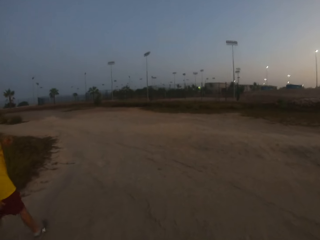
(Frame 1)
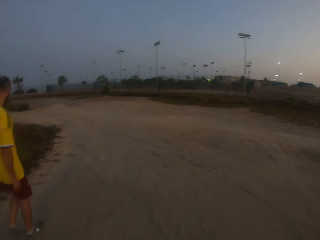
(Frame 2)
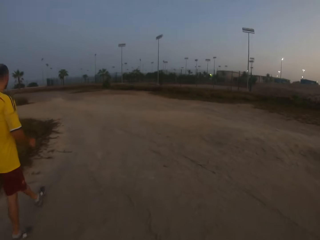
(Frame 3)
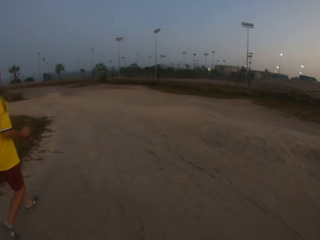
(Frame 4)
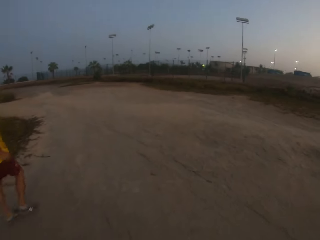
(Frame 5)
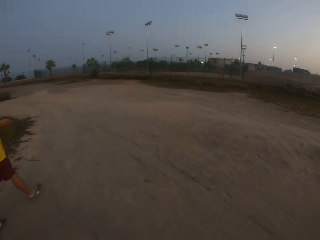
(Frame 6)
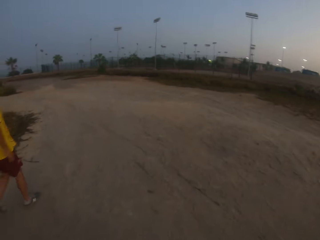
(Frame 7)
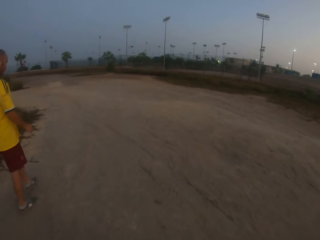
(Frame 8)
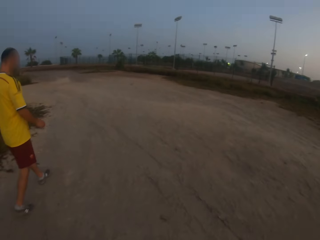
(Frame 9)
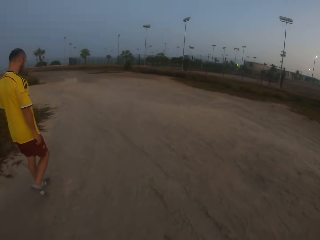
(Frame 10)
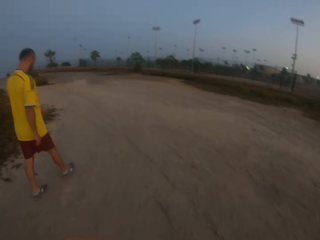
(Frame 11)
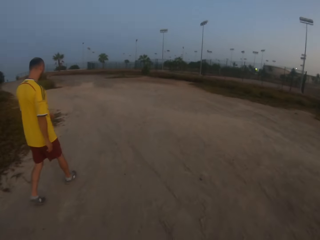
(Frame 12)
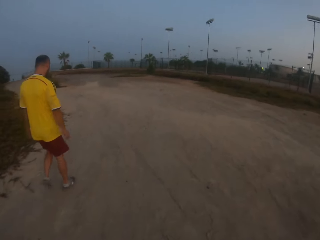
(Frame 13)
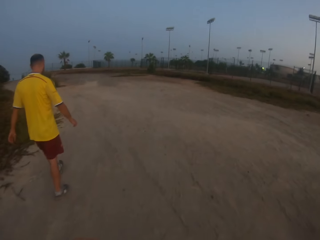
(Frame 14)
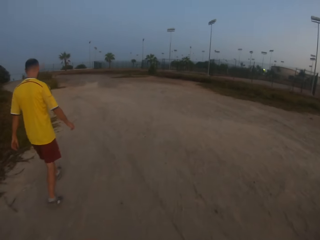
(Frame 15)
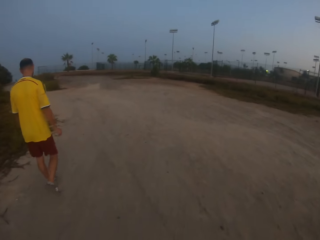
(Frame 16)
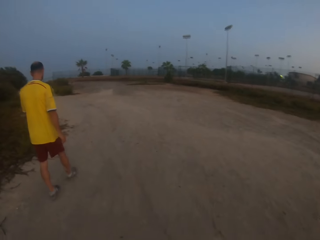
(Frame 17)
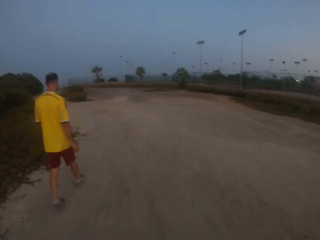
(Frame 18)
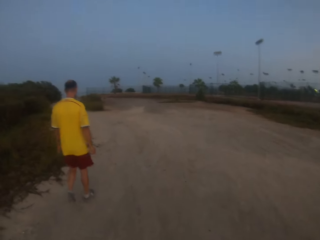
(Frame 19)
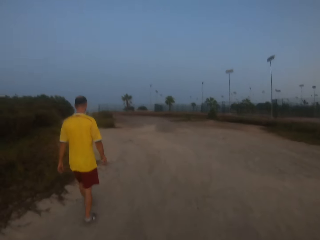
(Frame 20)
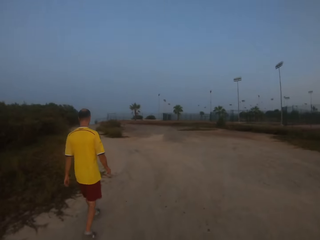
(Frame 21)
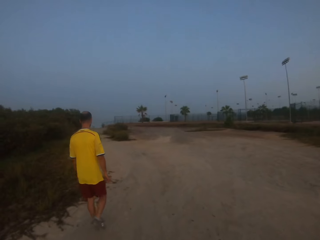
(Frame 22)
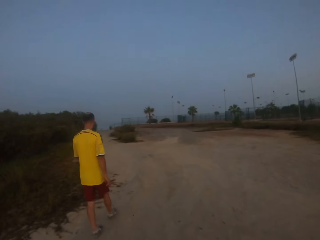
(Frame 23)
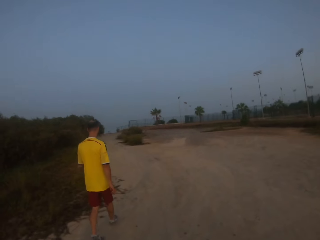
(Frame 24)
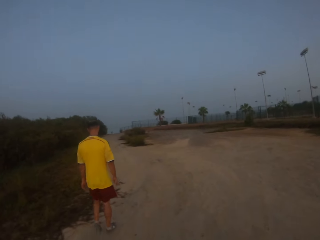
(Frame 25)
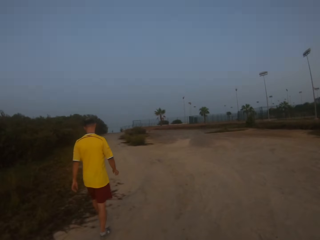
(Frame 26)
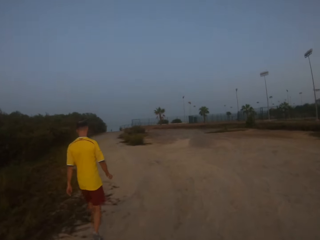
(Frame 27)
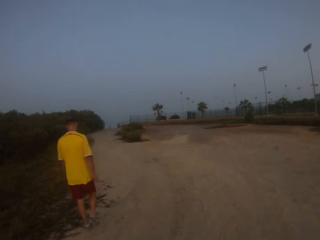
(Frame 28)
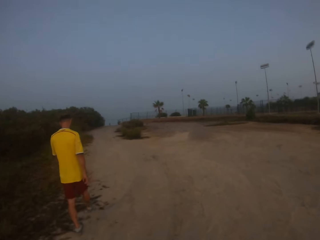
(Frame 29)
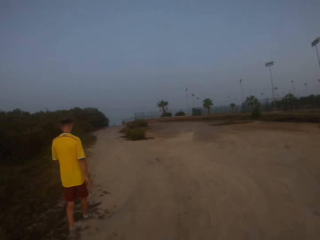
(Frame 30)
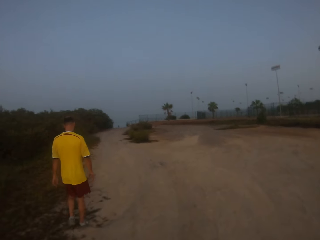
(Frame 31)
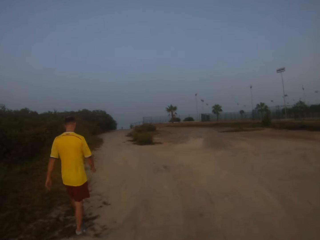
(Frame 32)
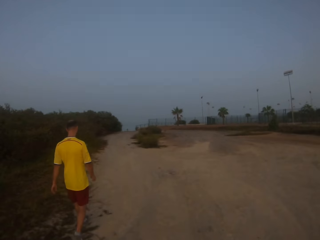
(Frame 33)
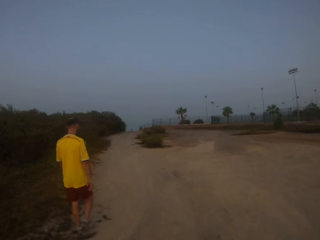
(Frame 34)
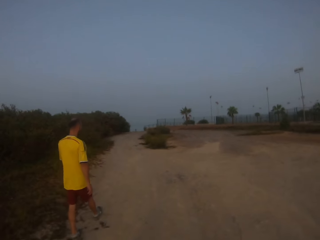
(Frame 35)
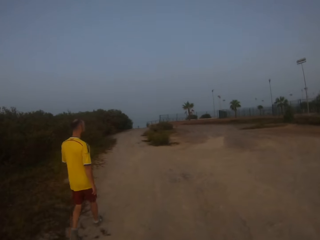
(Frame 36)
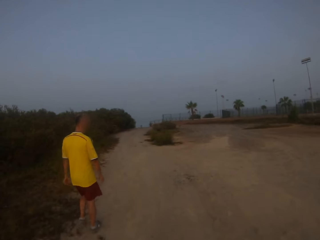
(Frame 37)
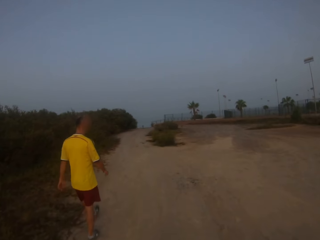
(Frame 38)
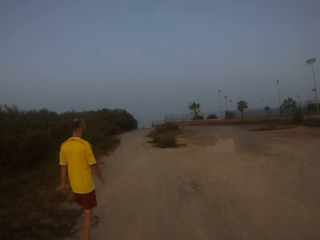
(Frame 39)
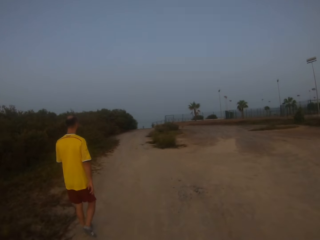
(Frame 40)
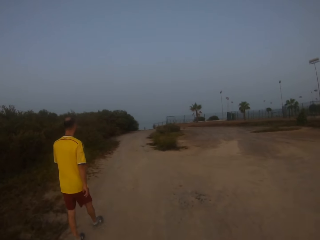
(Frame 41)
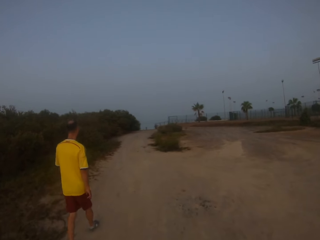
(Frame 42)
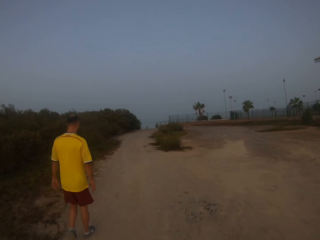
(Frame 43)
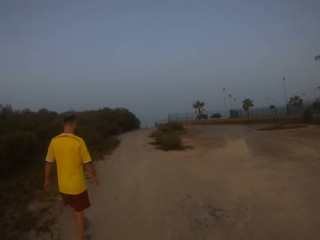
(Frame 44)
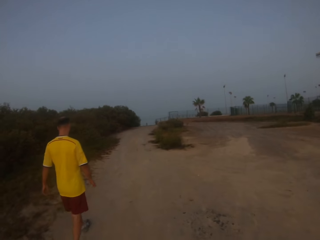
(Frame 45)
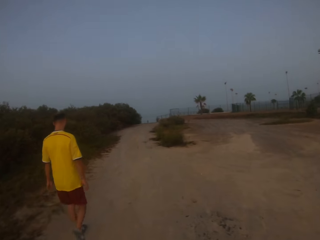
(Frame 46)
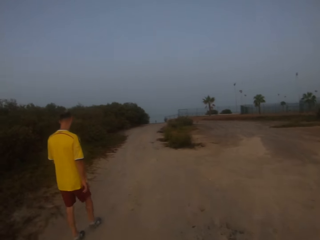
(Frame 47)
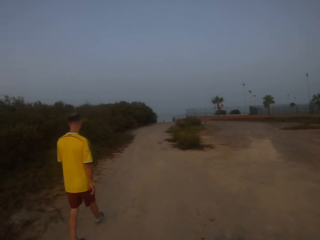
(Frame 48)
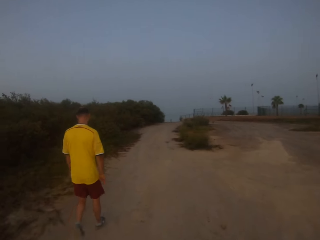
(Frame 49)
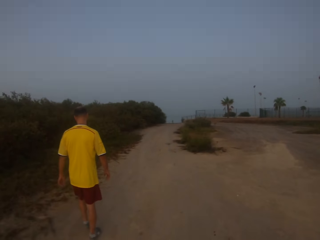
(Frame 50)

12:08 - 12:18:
A man walks on the road. The camera wearer interacts with the man.

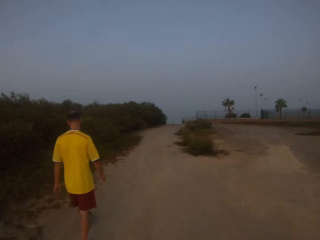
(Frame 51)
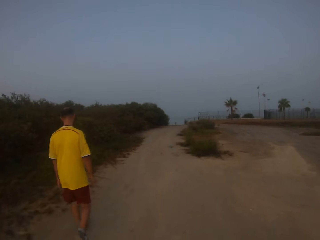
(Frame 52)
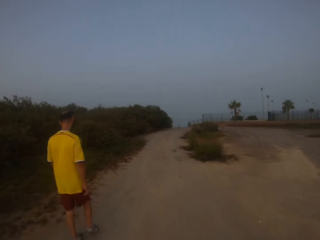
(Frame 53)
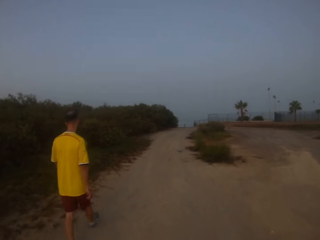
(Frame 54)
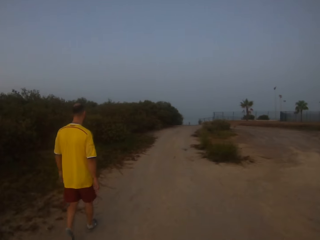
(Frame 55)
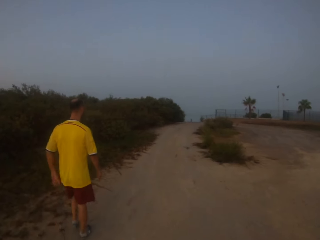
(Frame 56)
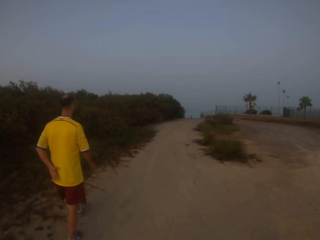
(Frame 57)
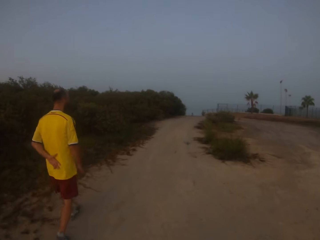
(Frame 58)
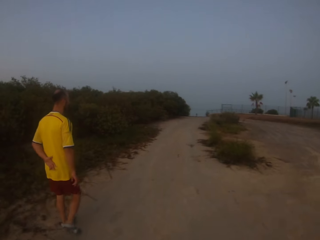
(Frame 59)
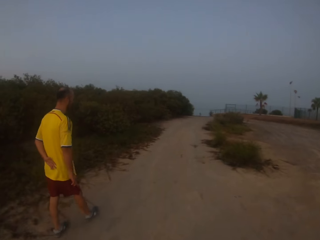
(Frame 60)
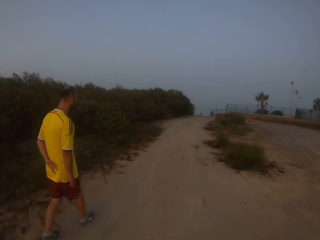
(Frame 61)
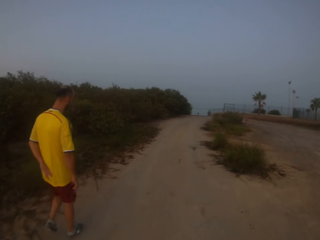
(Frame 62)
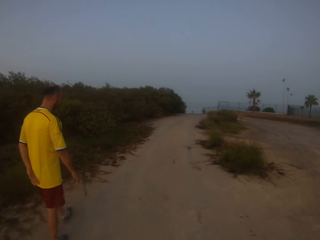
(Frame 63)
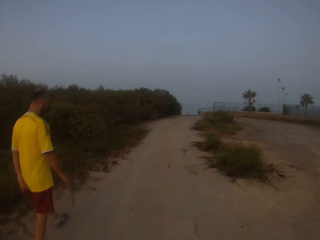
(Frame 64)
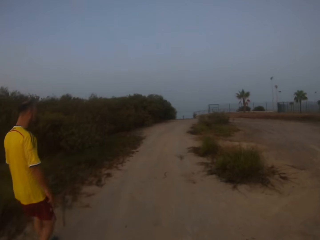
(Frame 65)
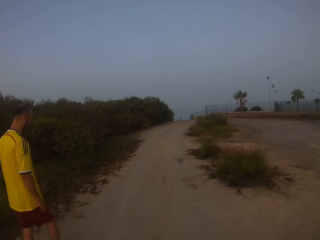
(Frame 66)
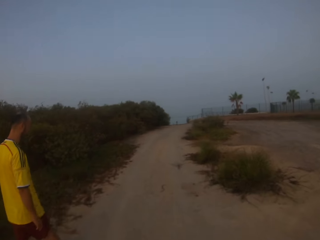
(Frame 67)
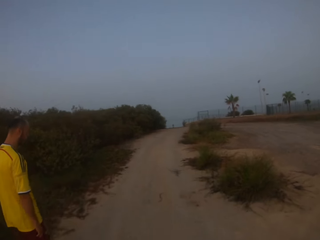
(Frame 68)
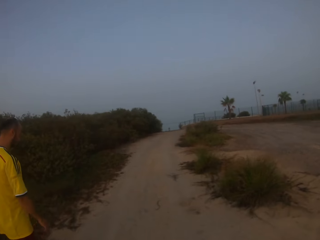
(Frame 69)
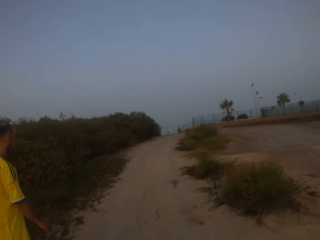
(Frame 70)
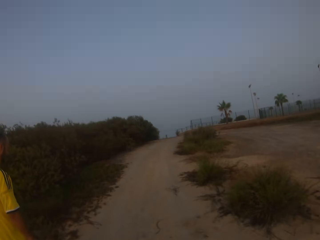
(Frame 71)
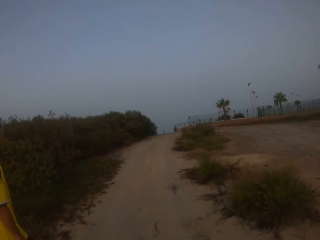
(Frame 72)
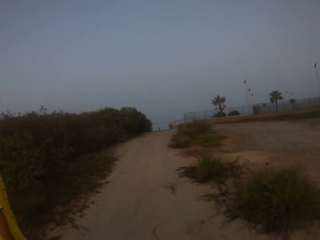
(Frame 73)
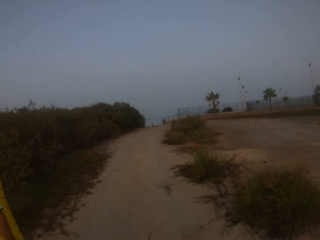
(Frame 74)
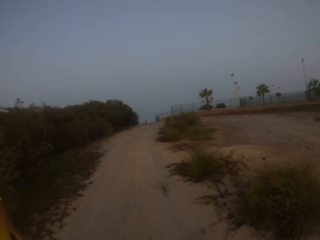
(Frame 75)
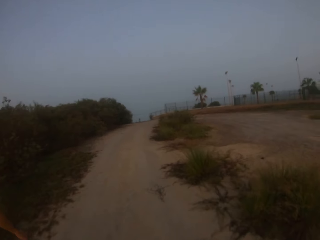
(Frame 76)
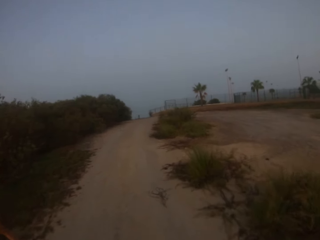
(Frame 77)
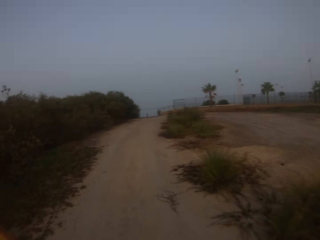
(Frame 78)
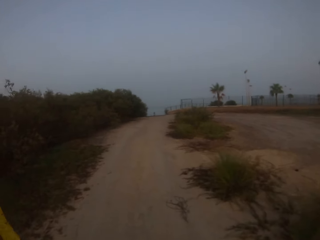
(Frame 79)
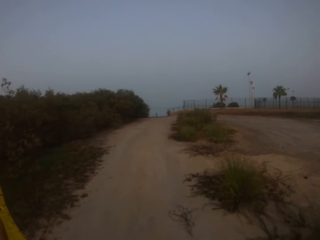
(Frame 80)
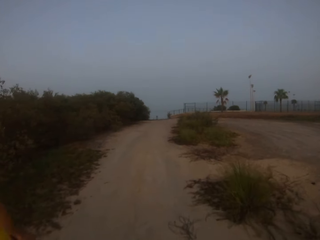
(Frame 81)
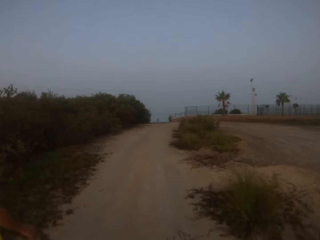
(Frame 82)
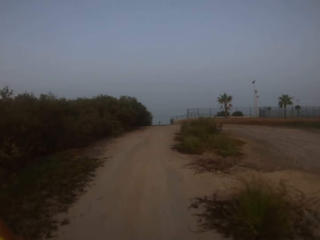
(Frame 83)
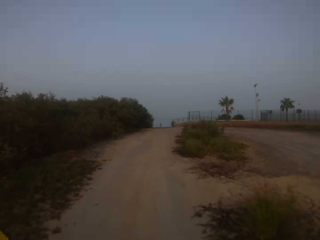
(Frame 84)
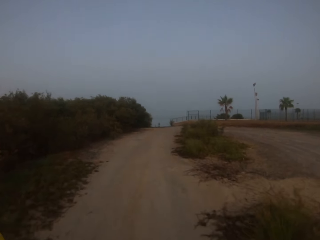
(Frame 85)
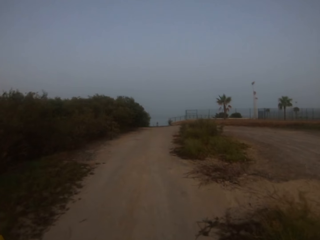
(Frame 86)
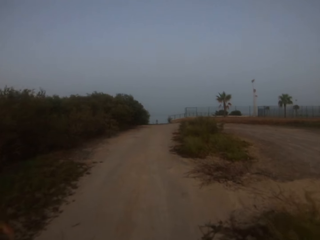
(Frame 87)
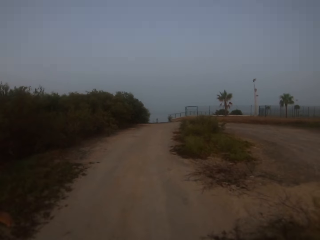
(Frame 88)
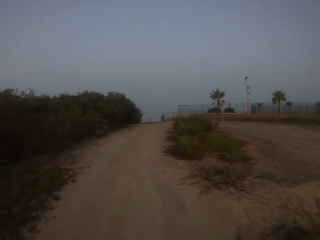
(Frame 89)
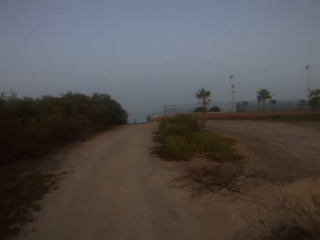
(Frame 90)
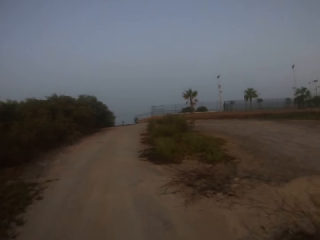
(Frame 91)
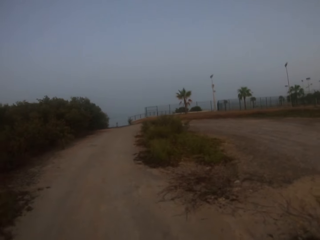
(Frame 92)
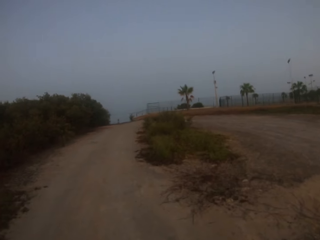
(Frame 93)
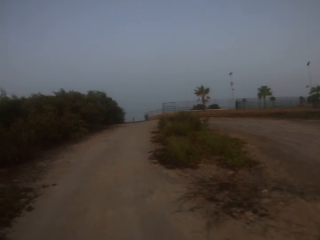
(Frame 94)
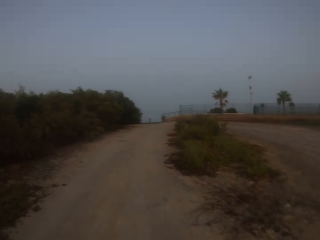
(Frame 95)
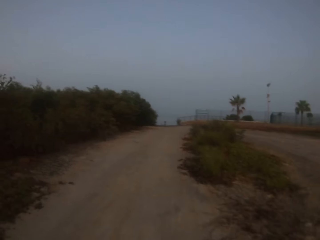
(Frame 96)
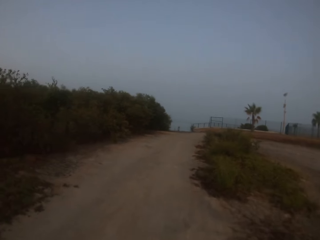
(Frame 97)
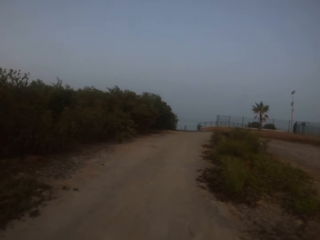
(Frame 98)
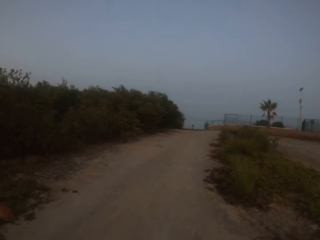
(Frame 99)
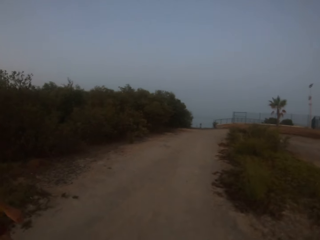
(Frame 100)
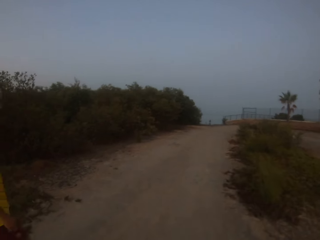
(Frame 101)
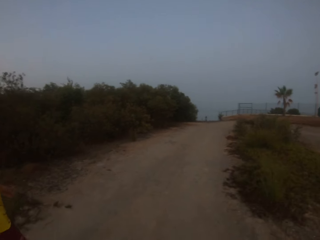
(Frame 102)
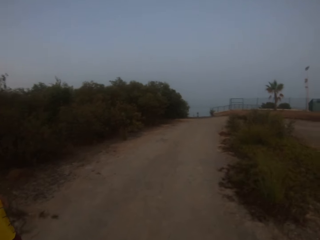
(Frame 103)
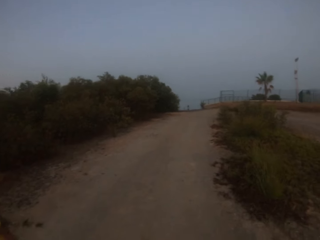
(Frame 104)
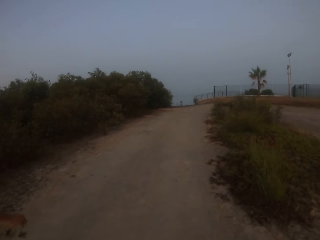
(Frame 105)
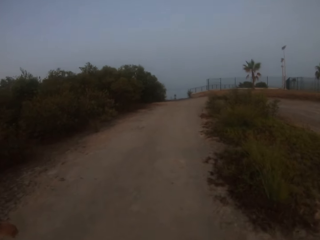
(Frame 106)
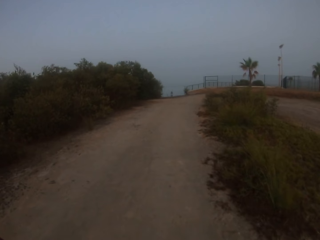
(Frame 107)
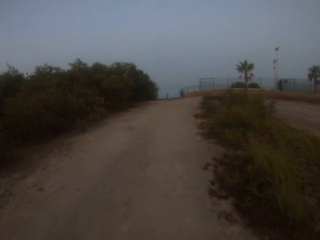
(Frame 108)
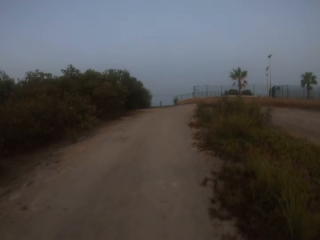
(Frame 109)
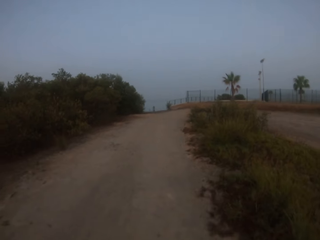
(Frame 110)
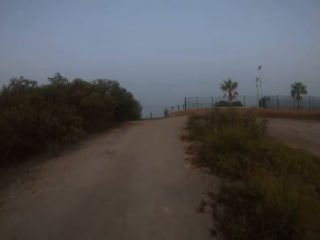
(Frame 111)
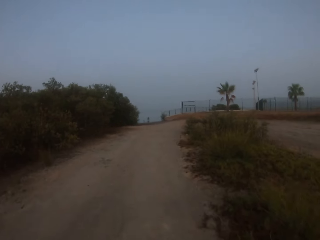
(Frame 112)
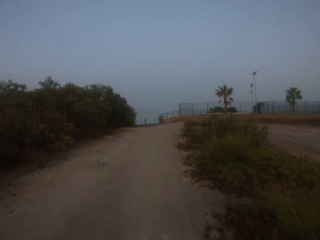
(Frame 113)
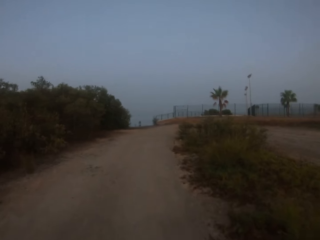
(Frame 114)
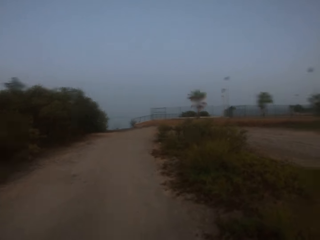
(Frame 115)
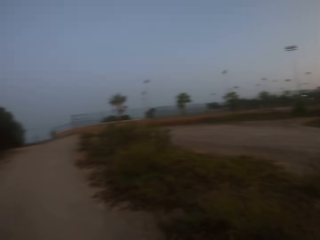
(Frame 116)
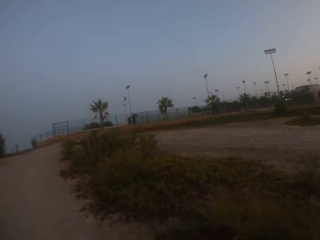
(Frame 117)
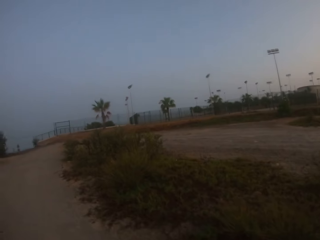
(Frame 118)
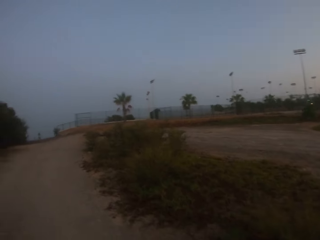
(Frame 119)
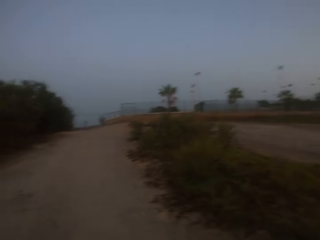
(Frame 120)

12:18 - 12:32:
The man touches his back. The man walks on the road. The camera wearer walks on the road. The man walks on the road. The camera wearer walks on the road.
